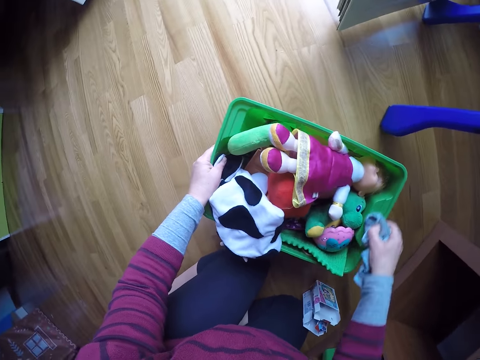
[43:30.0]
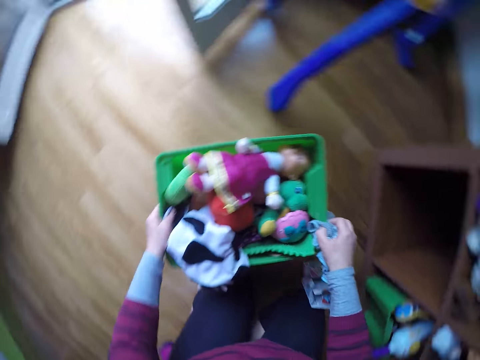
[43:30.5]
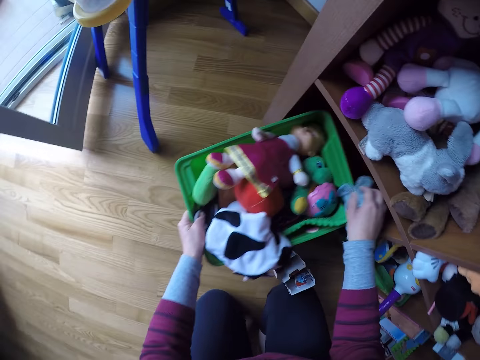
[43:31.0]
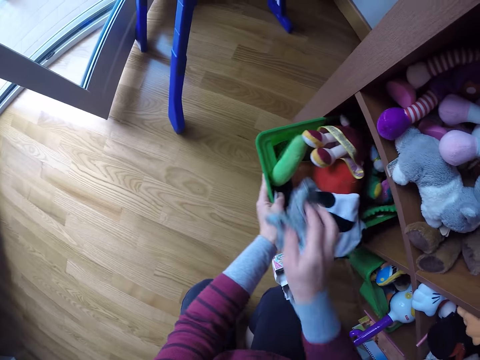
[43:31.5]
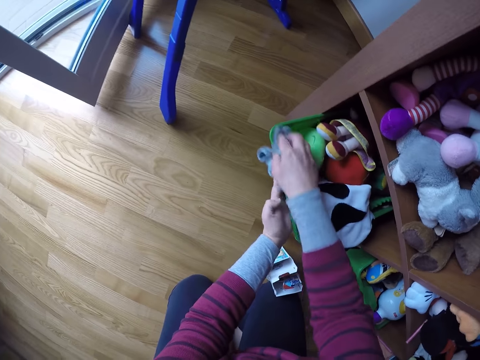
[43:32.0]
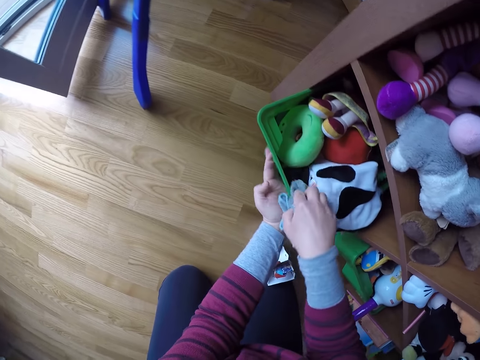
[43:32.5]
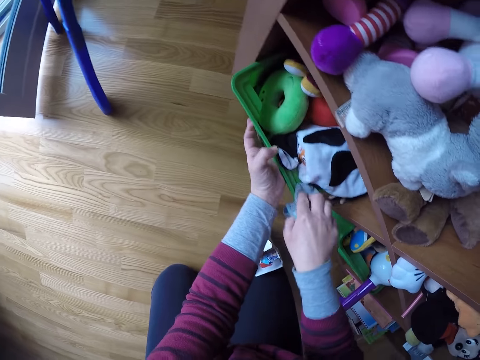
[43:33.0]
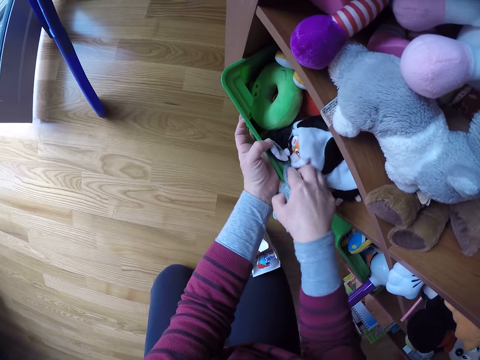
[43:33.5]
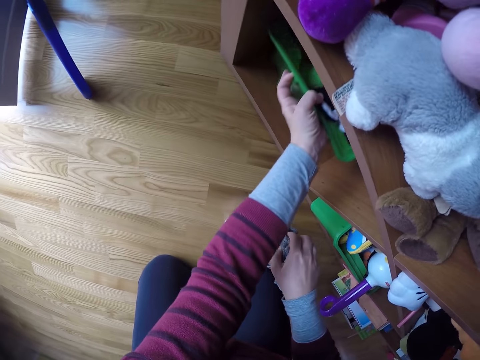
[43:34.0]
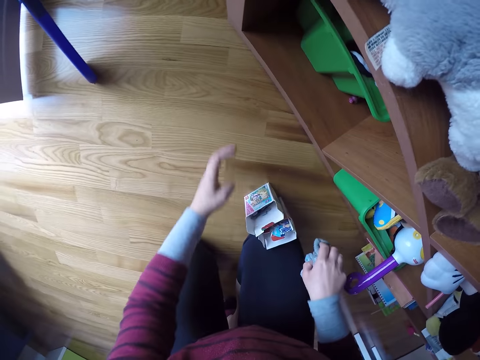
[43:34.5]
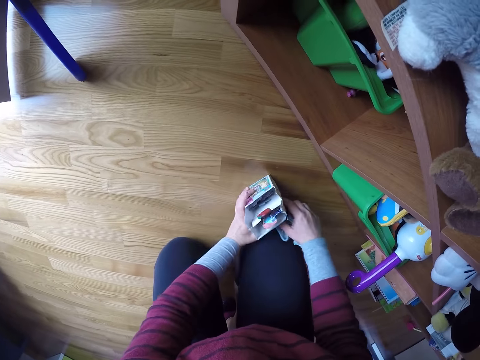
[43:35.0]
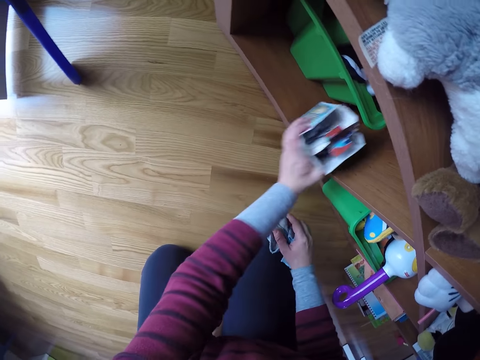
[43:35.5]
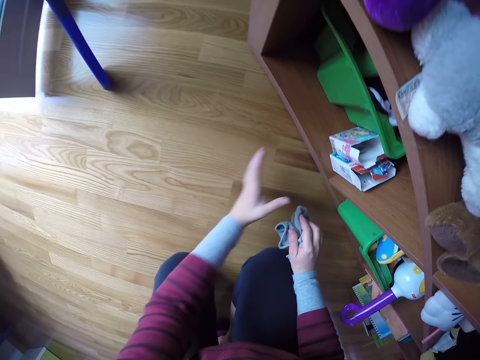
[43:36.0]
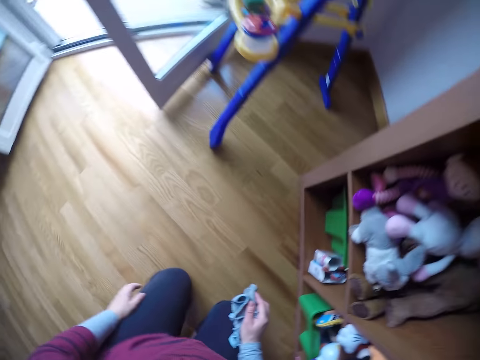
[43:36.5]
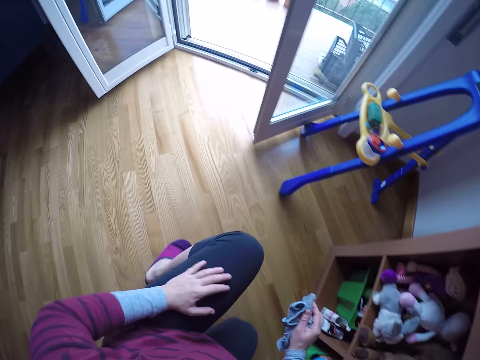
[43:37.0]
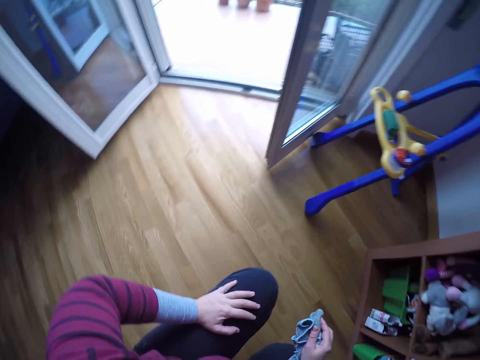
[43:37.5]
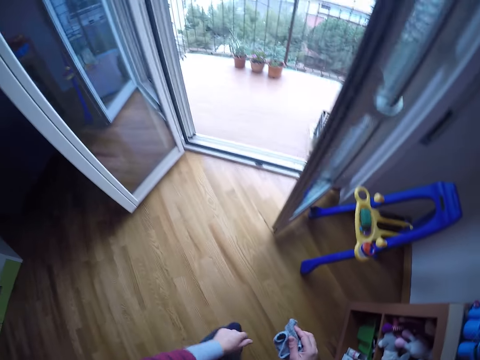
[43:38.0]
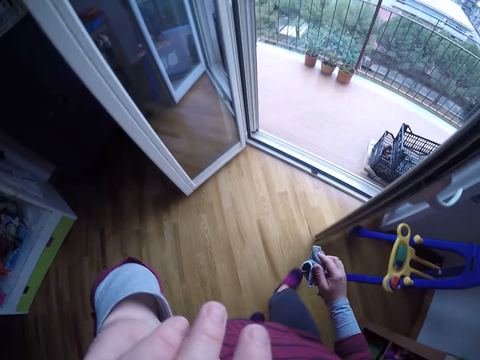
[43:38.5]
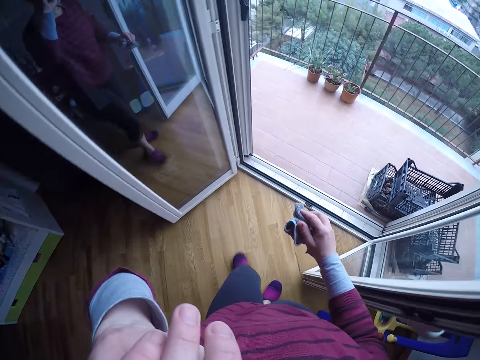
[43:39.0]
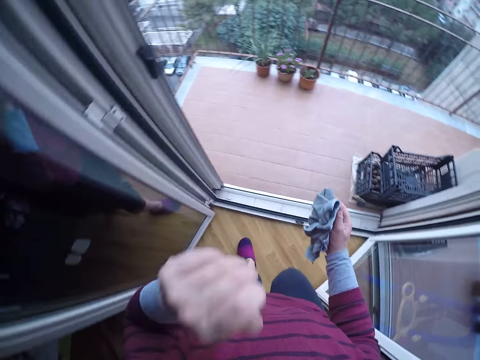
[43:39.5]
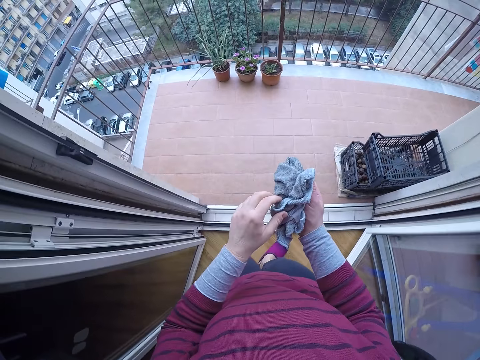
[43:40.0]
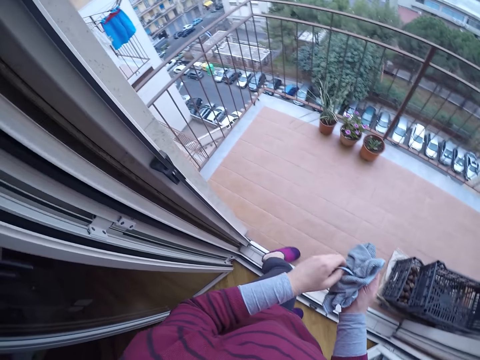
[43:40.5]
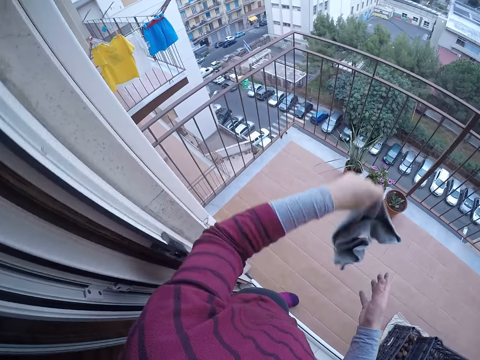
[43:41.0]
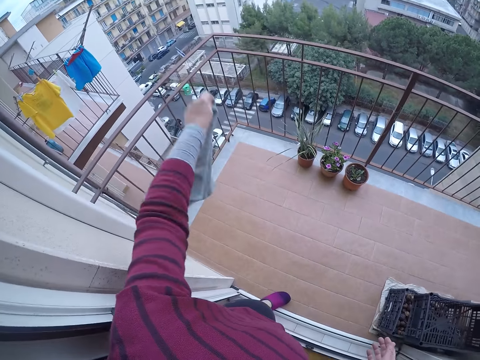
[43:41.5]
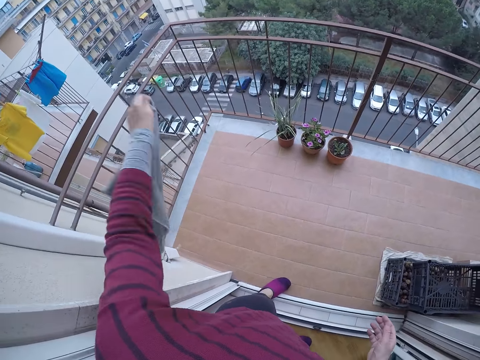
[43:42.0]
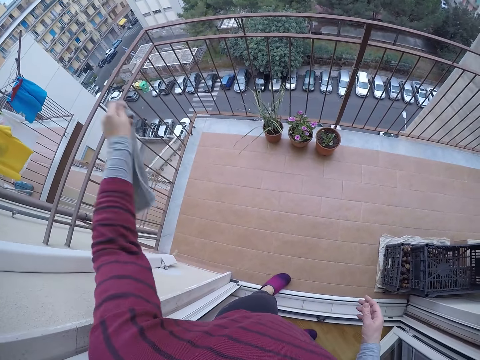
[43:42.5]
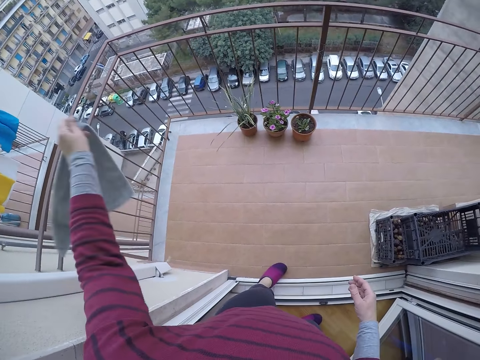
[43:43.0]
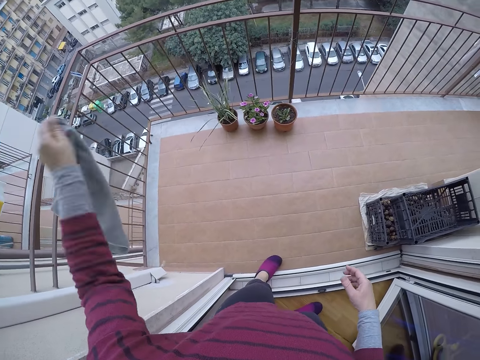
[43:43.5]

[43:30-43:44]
The camera wearer picks a toy container on the floor. She places the toy bucket in the compartment with both hands. She cleans the top of the toy bucket with the towel in her right hand. She puts the toy container in the shelf. She wipes the toy container with the hand towel. She puts the toy container in the shelf. She places the cartons in the compartment with both hands. She picks boxes on the floor. She stands up. She touches her face with her left hand. She wipes her face. She walks out to the balcony. She picks the hand towel with the other hand. She flaps the towel with her left hand.

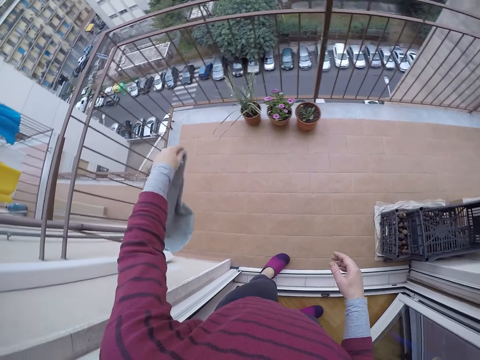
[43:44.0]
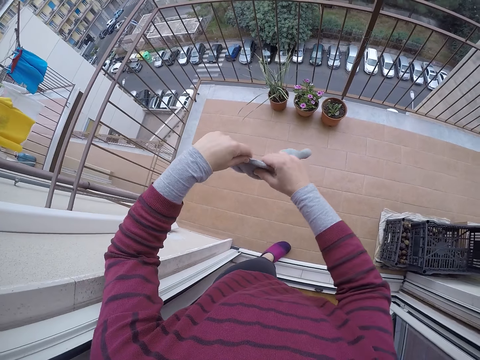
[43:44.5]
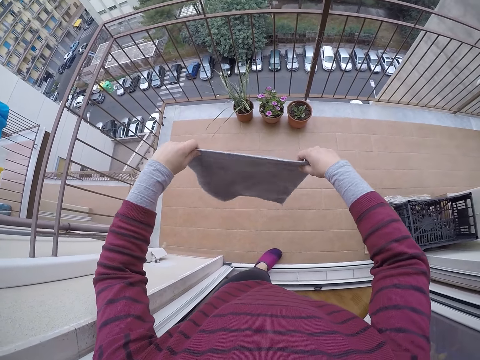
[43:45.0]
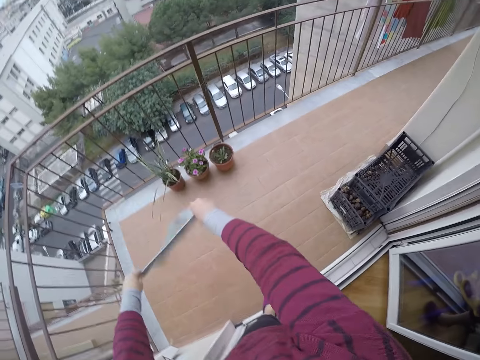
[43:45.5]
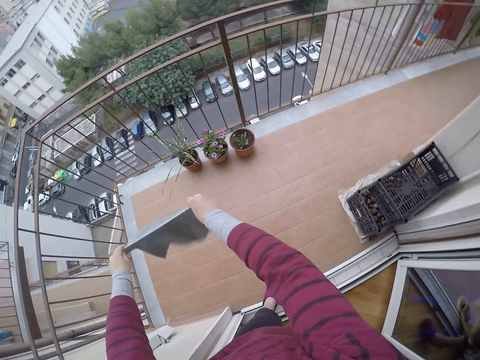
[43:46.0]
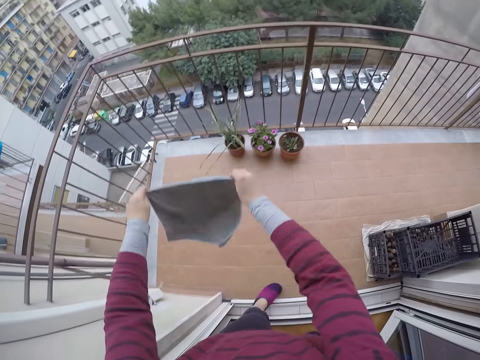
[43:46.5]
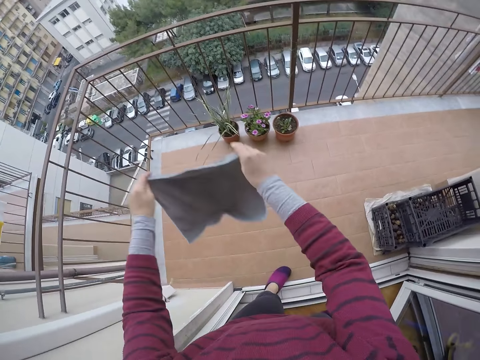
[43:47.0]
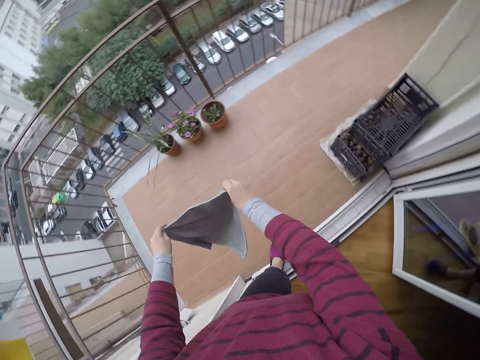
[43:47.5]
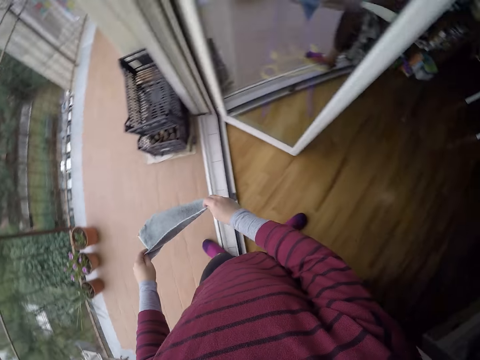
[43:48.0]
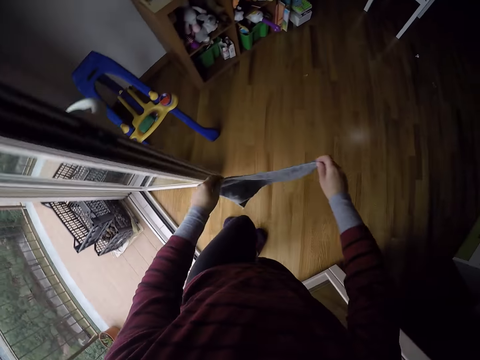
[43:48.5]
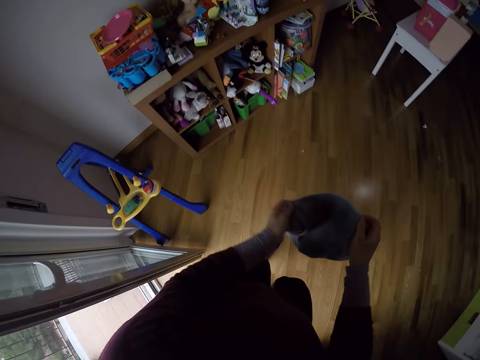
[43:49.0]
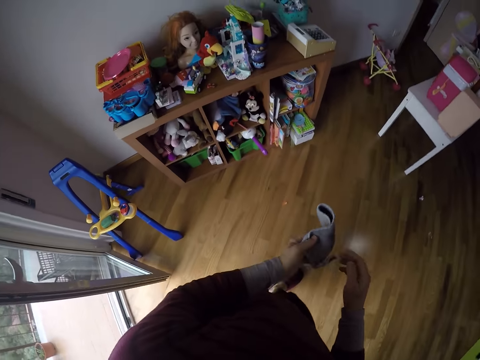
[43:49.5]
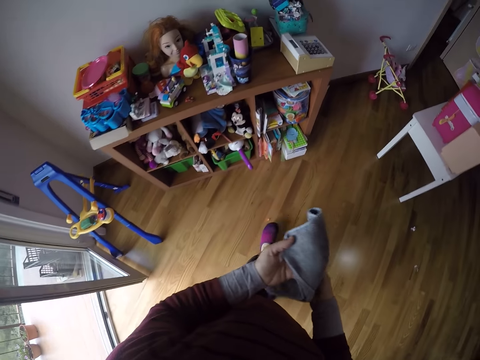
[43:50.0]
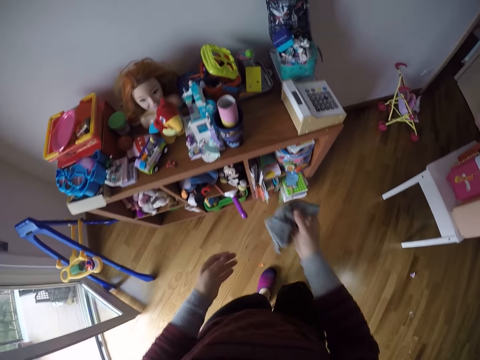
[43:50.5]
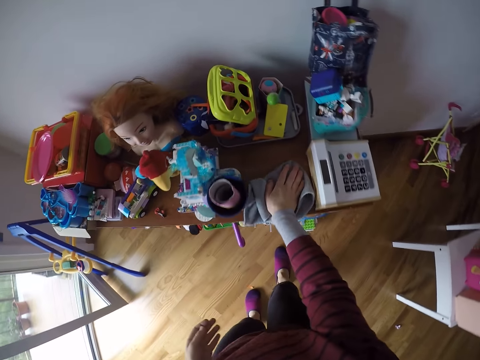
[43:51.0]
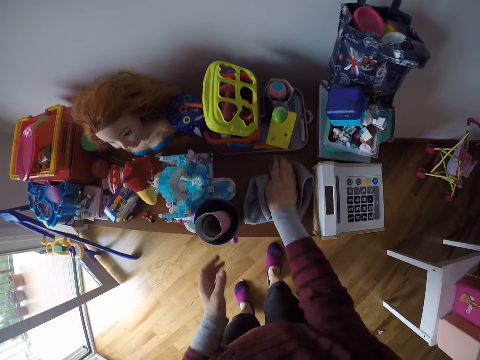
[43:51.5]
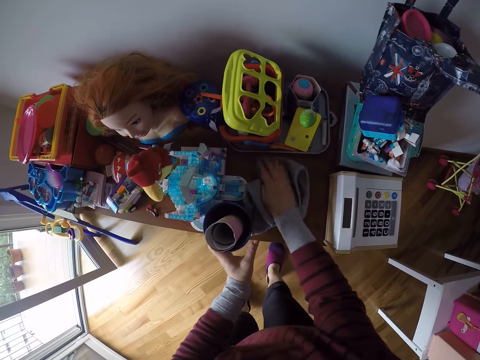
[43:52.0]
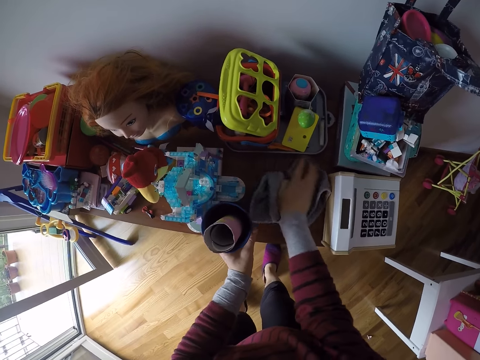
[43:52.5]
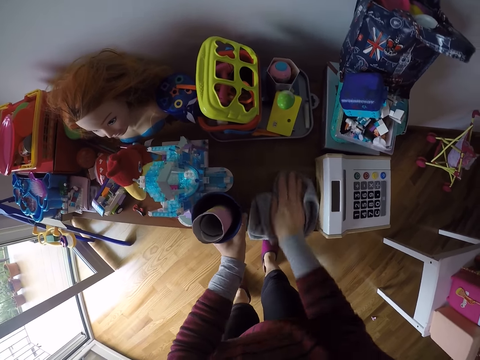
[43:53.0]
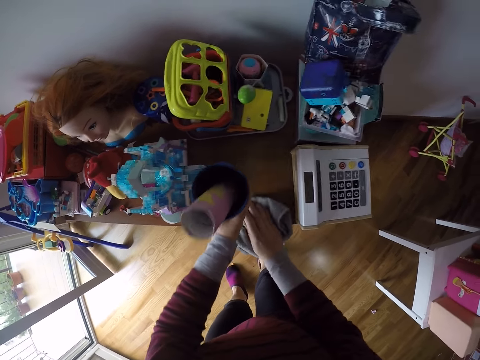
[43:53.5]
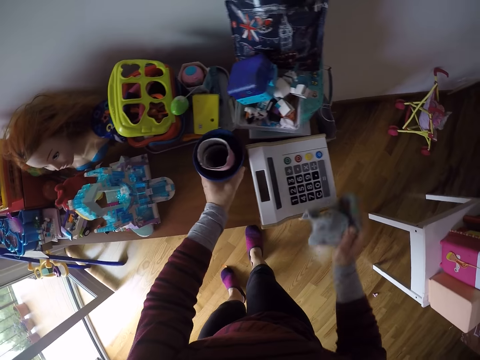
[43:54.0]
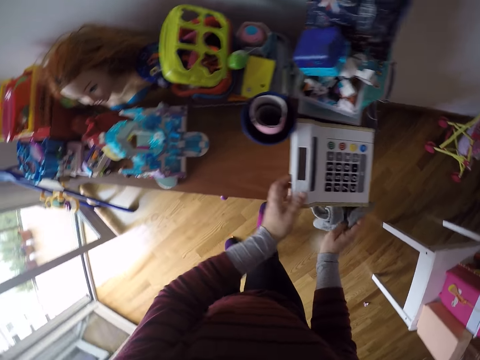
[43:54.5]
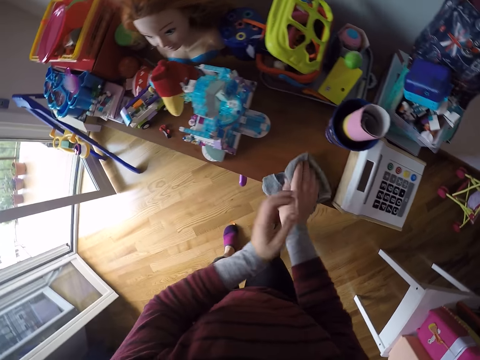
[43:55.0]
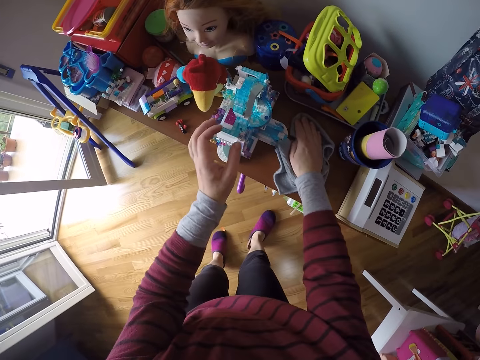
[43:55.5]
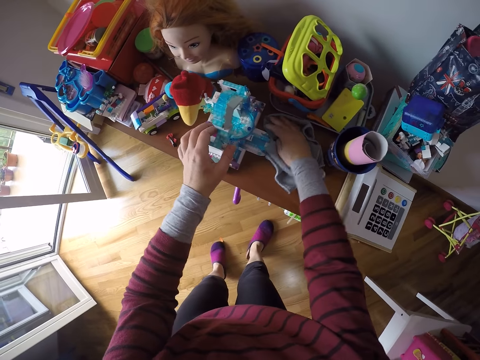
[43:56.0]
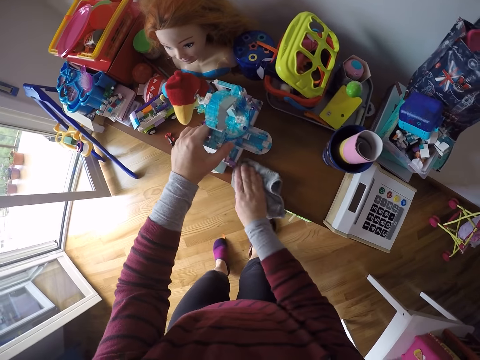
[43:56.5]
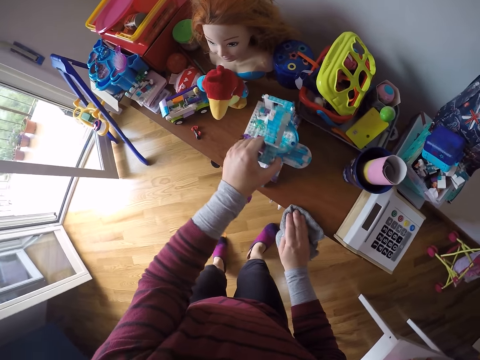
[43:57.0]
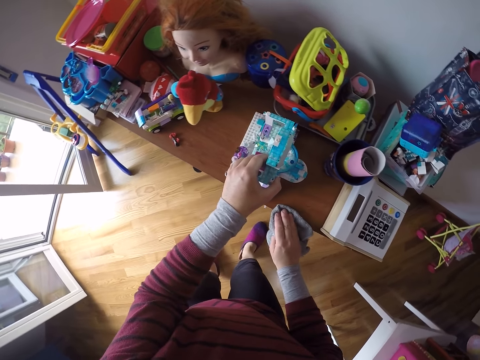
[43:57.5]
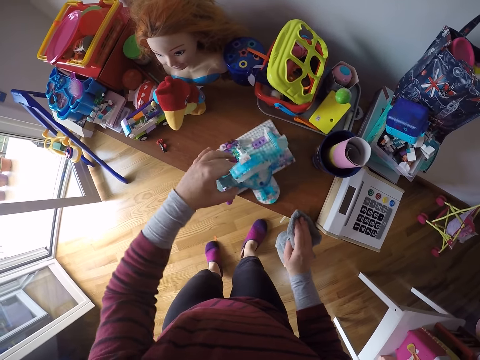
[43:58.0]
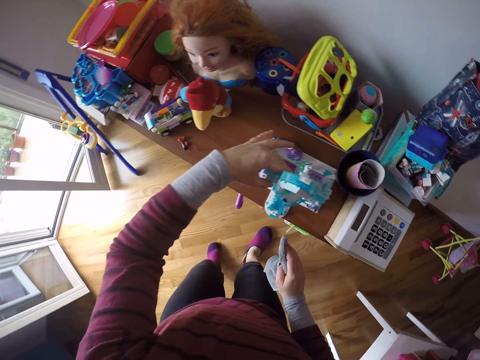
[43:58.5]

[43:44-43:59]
The camera wearer grabs the towel with both hands. She stretches the hand towel. She flaps the towel with both hands. She walks back into the room. She turns around. She folds the towel. She cleans the shelf's top with the towel in her right hand. She moves the cup on the shelf's top with her left hand. She picks the cup on the shelf, and puts the cup on the shelf. She holds the calculator toy. She wipes the shelf with the hand towel. She moves the toy house on the shelf's top with her left hand.
